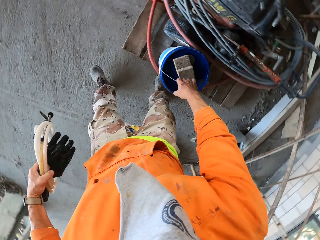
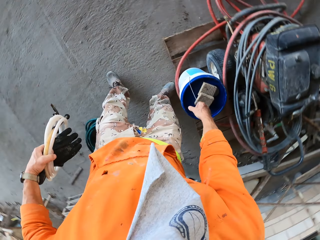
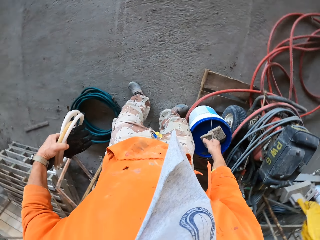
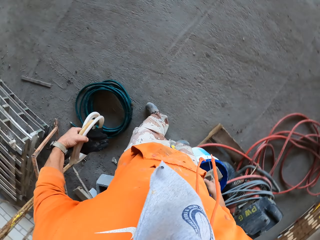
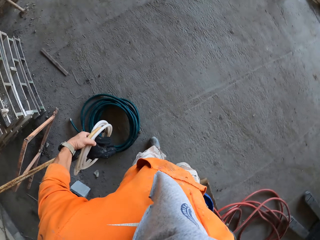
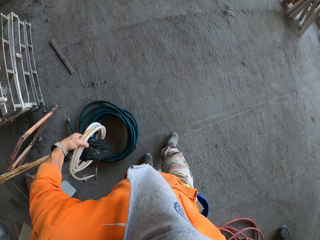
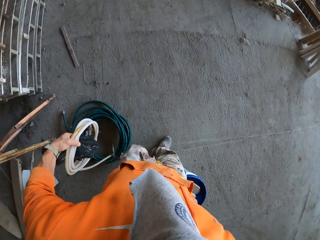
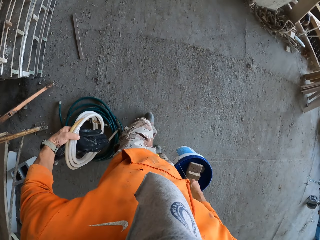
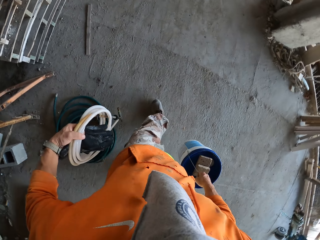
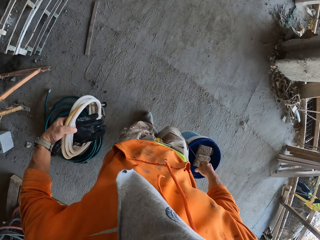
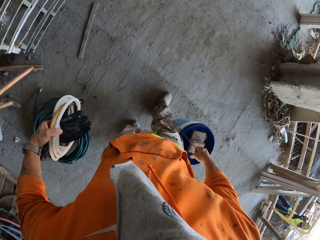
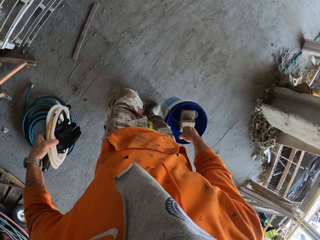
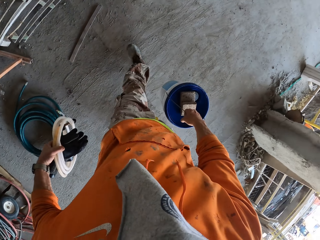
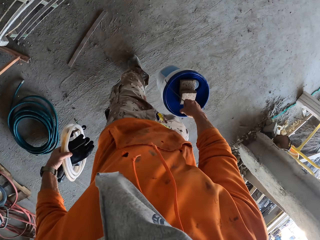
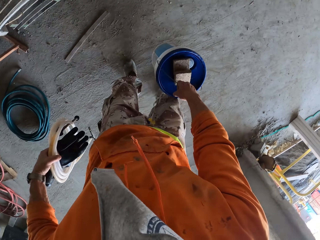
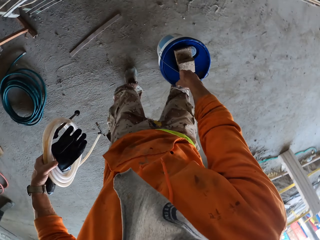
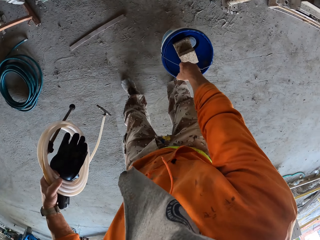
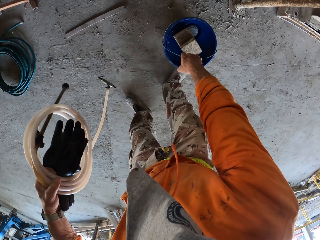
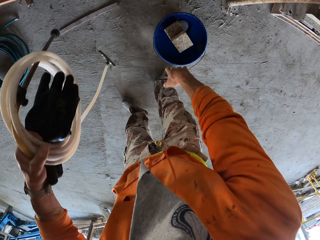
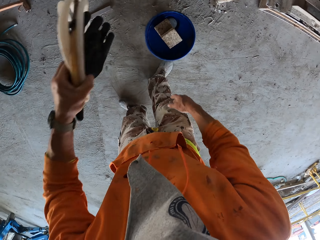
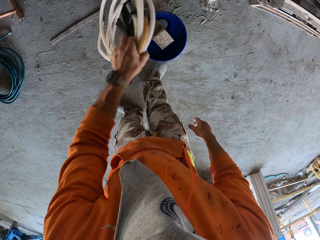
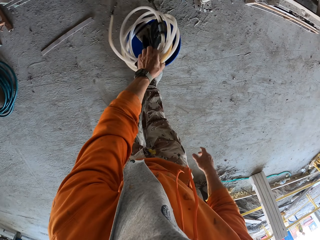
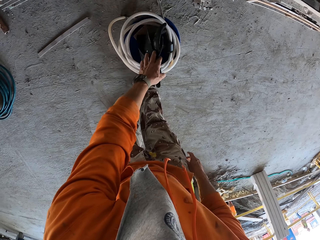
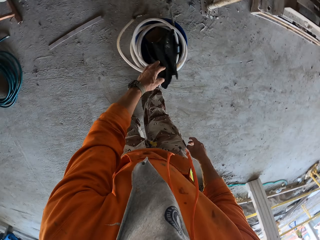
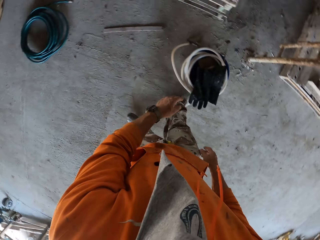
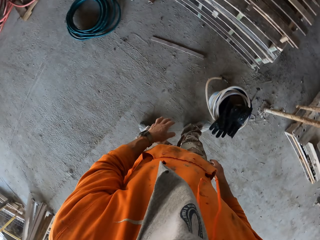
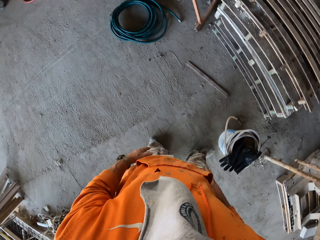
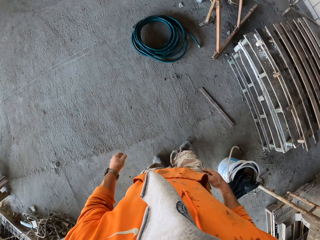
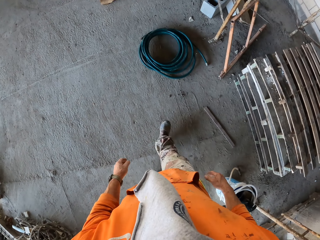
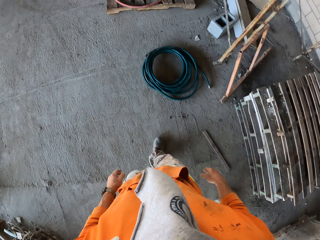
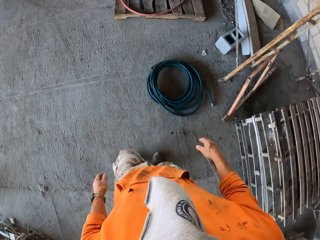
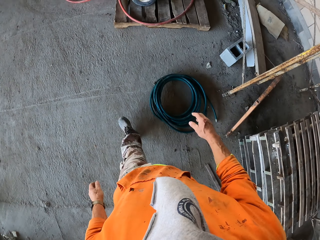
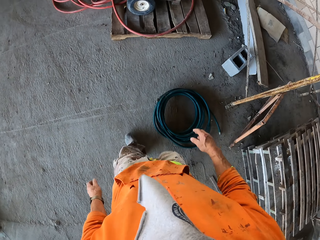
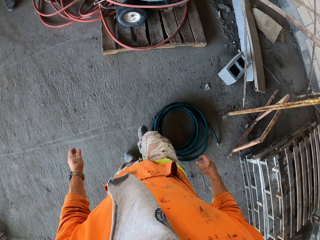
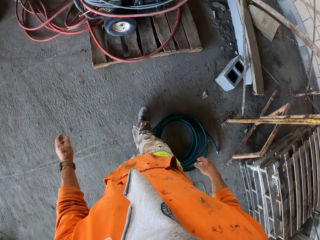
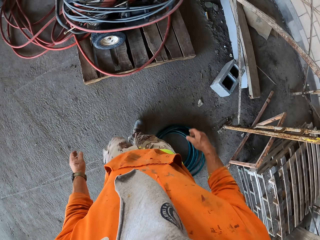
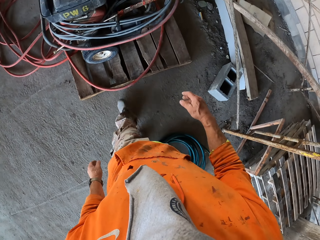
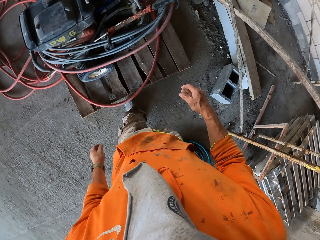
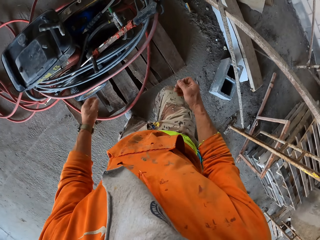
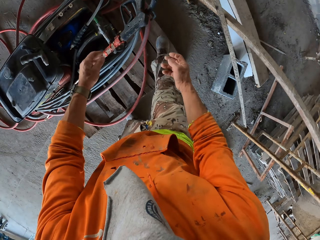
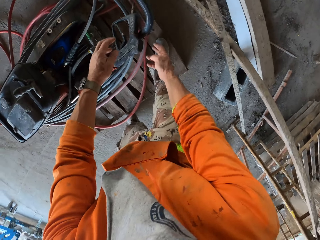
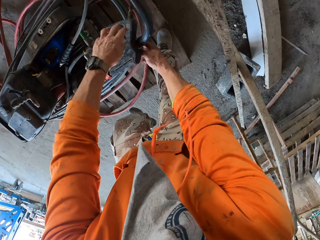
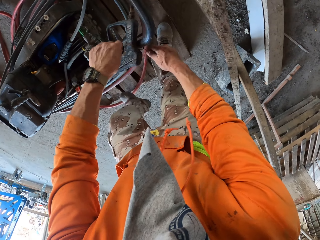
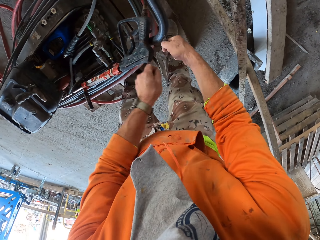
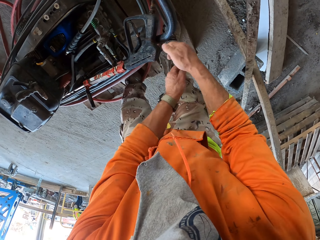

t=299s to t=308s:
The camera wearer picks a bucket of paint. They carry the bucket, walk around, and put the bucket on the floor. They put the other pipe on the bucket. They put the hand glove on the bucket. They move around.

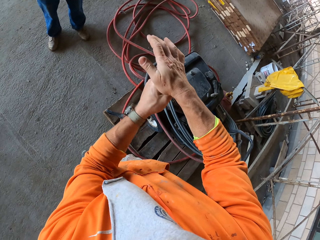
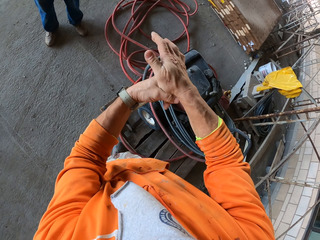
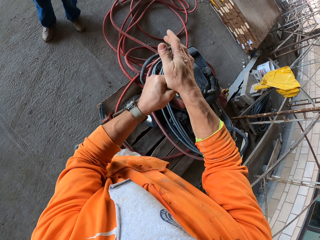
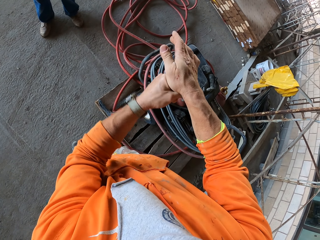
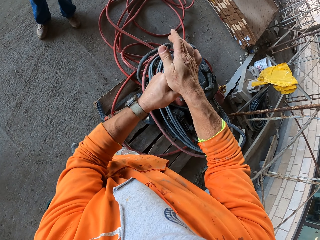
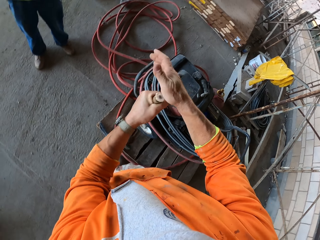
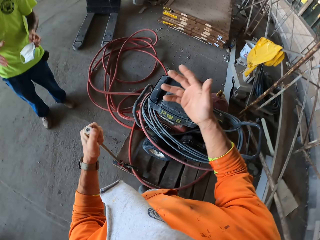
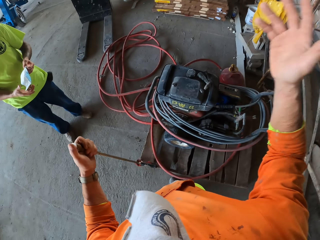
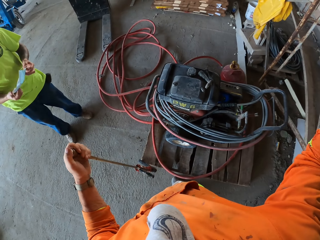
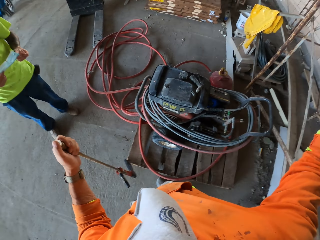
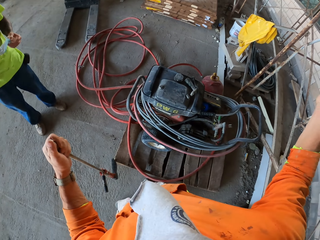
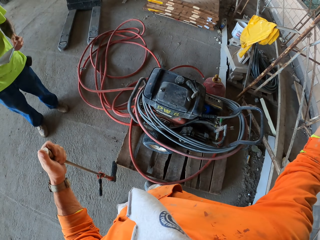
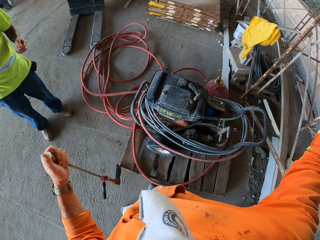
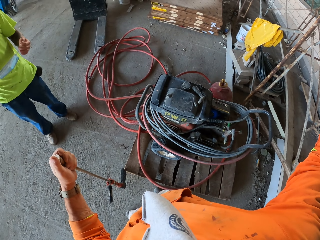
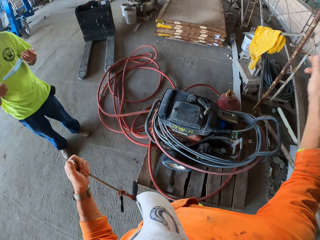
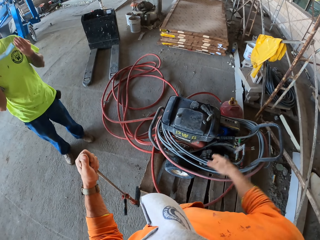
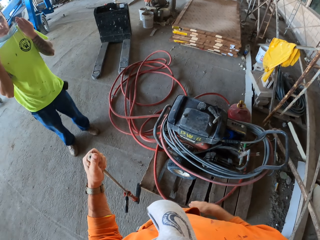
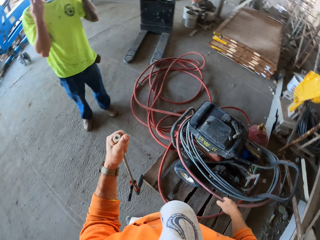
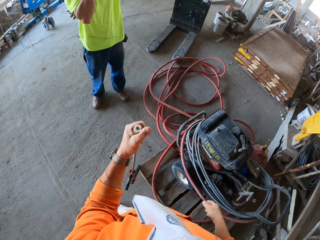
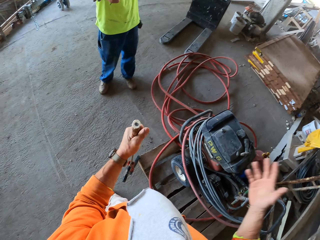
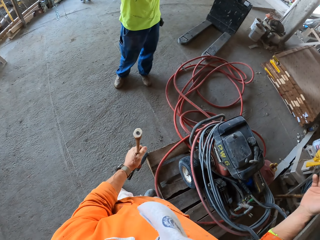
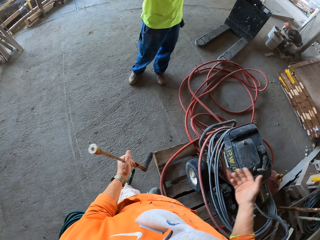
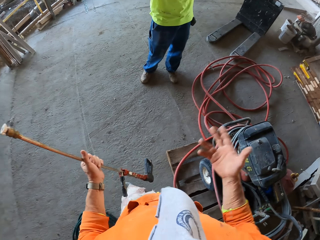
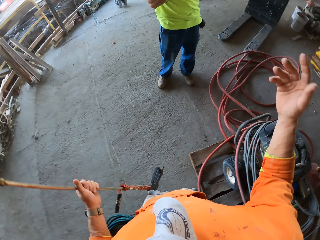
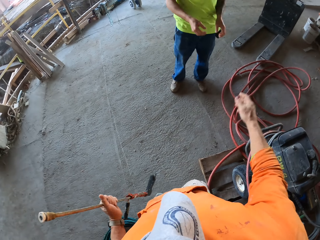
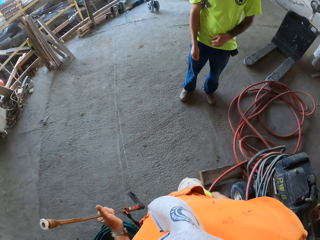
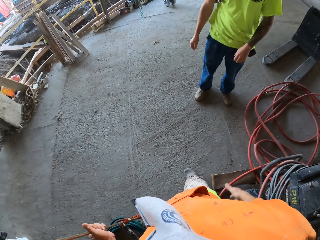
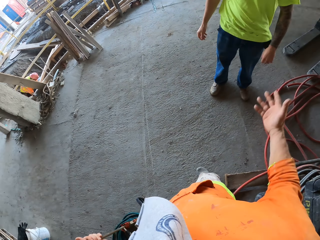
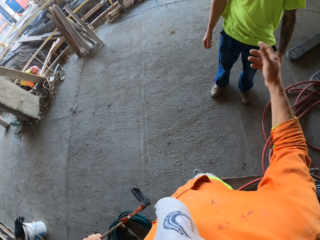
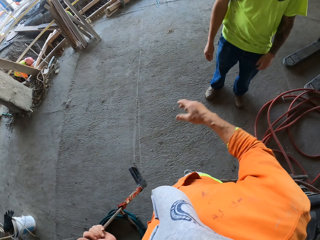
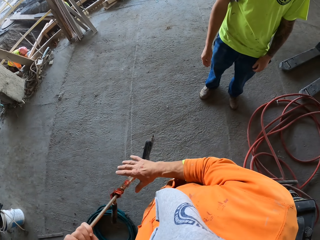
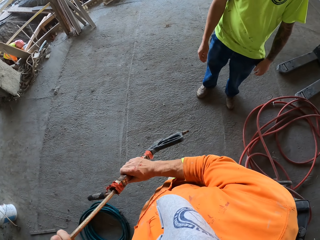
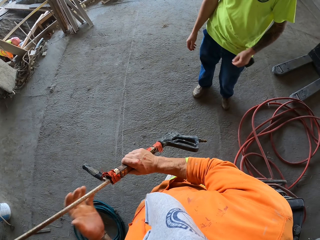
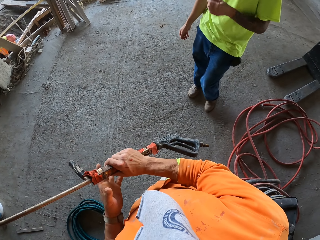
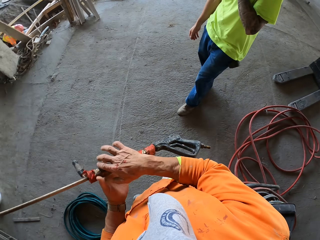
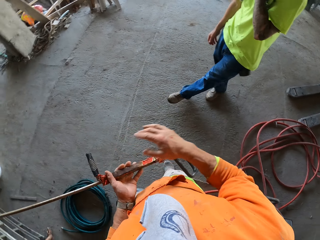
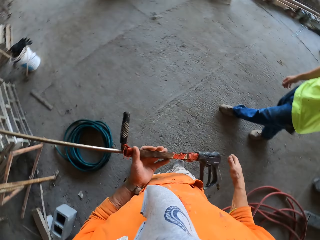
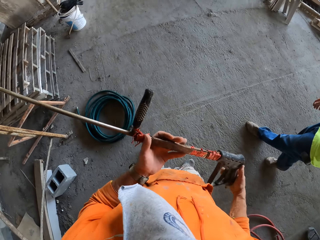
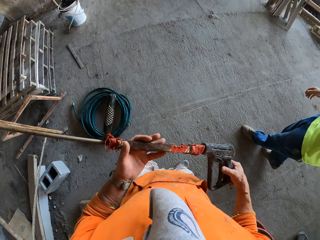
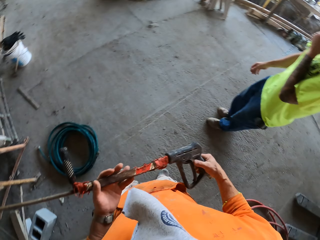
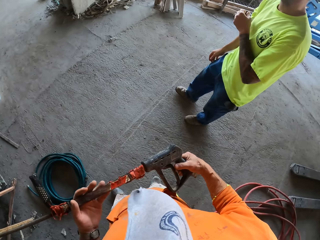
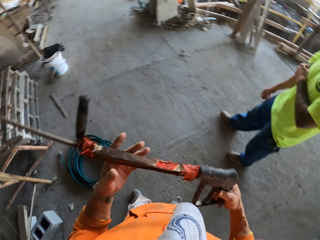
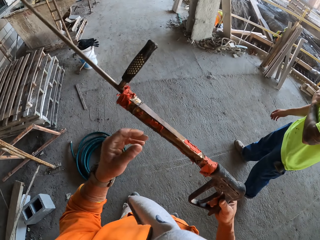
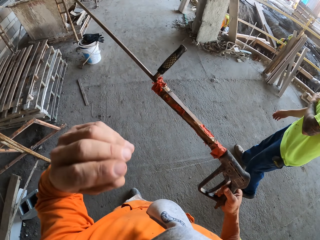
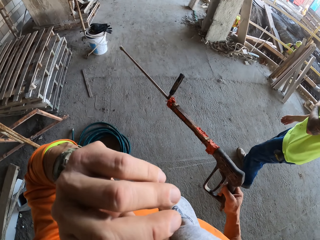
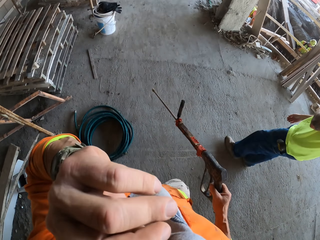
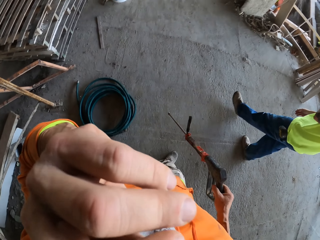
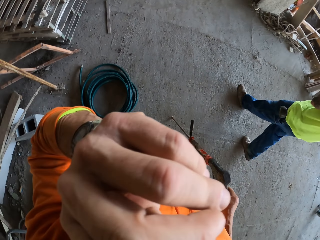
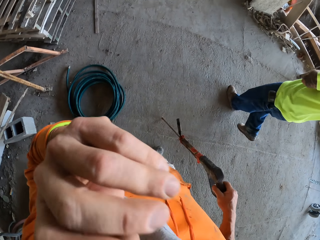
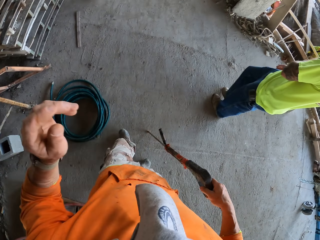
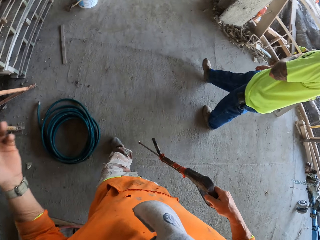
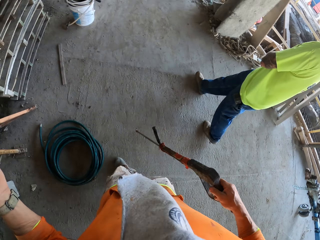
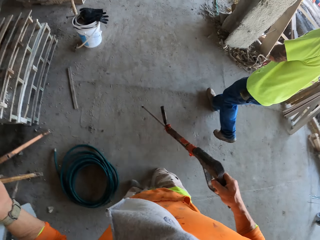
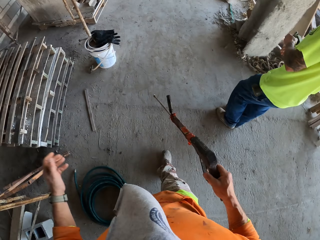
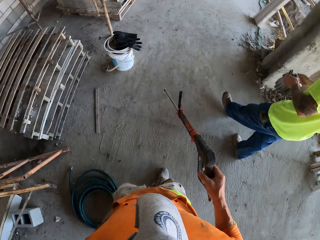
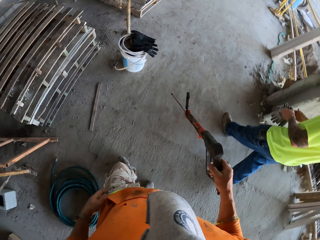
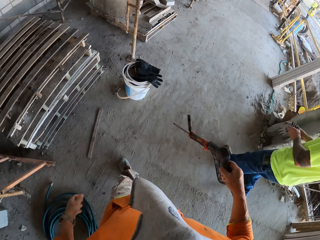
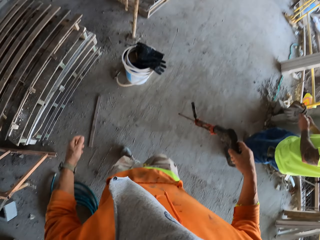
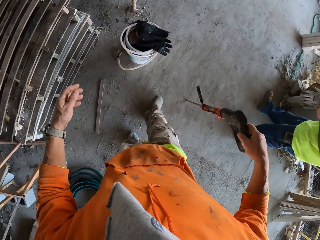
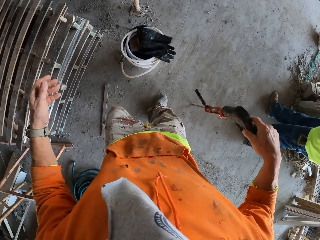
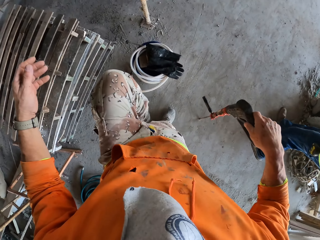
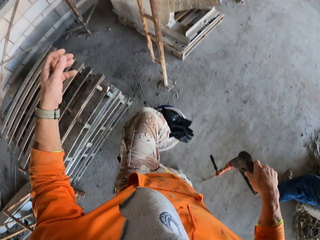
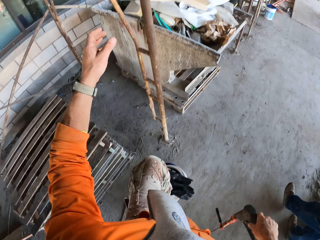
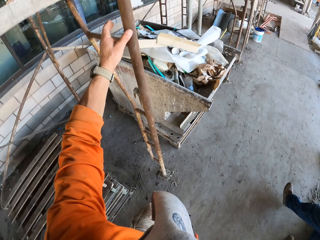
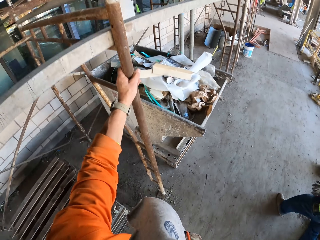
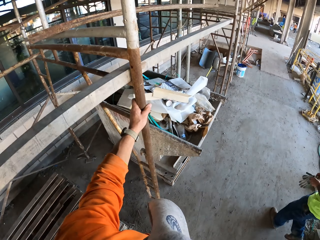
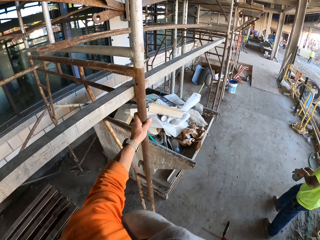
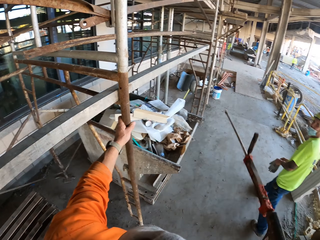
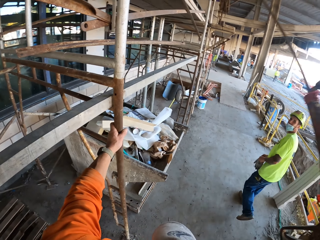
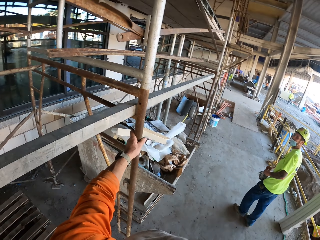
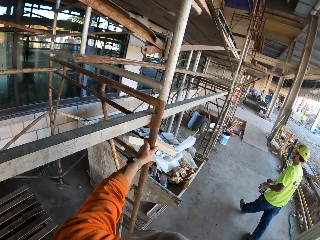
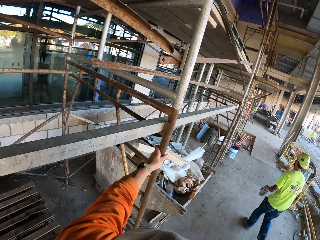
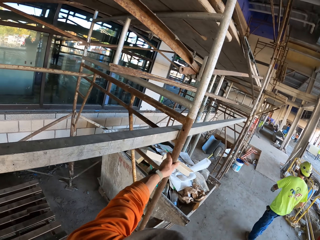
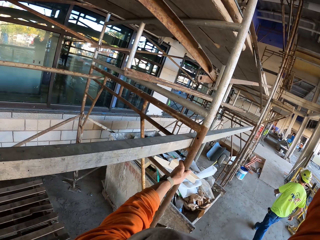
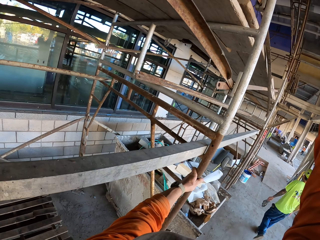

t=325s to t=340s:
The camera wearer puts the hand on the pipe head. They fix the pipe lid. They raise a hand. A person holds a facemask. The camera wearer puts the hand down. They wear the facemask. They walk around. They raise a hand. They touch the cordless grass trimmer lawn mower with both hands. The person walks around. The camera wearer adjusts the mask. They raise a hand. They touch the nose. They put down the hand. They walk around. They step on a bucket. They touch a handmade ladder. They hold on the scaffold. They interact with the person.
